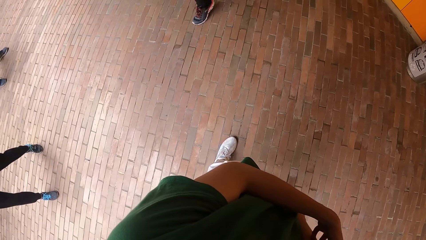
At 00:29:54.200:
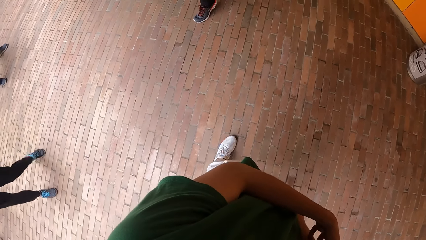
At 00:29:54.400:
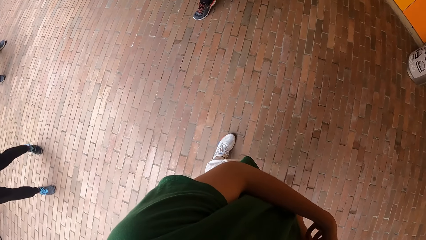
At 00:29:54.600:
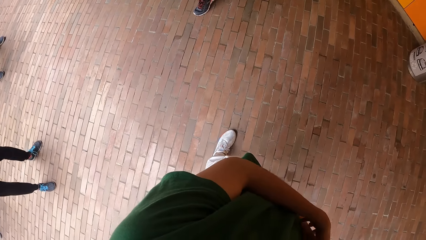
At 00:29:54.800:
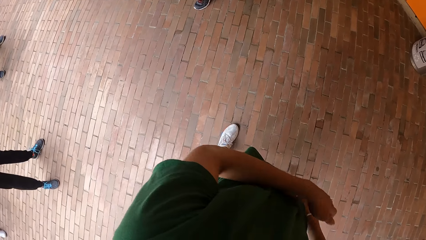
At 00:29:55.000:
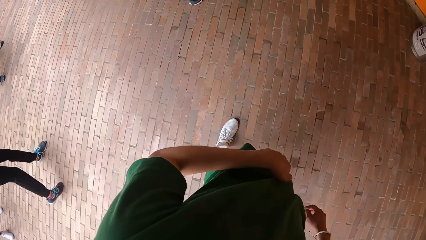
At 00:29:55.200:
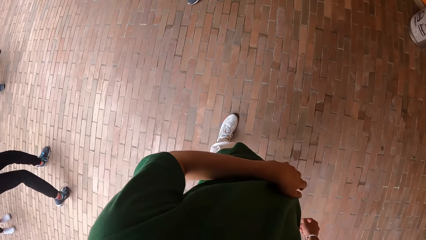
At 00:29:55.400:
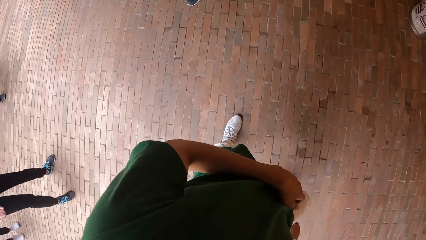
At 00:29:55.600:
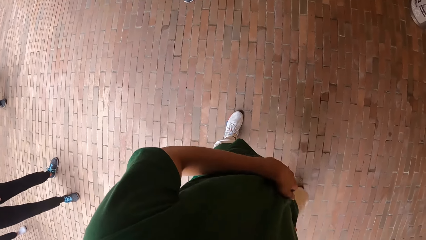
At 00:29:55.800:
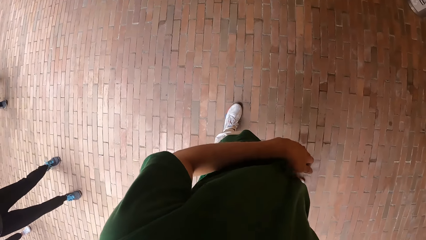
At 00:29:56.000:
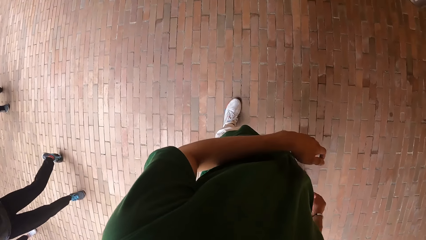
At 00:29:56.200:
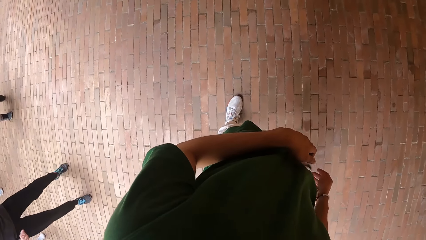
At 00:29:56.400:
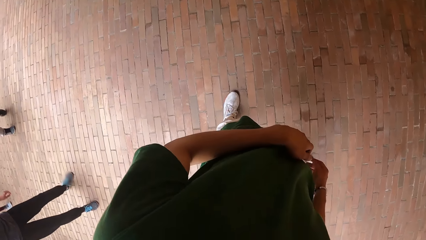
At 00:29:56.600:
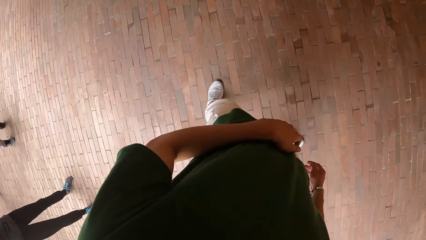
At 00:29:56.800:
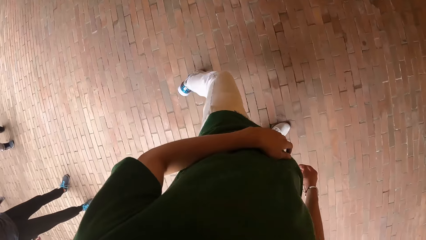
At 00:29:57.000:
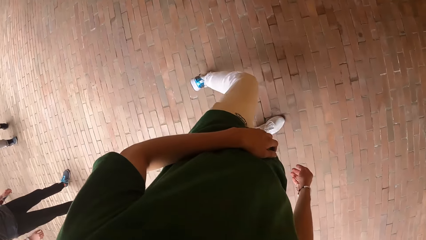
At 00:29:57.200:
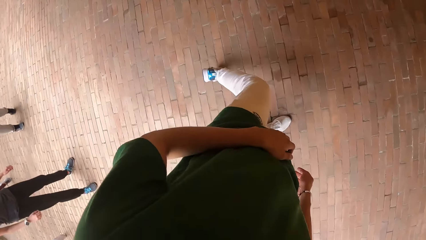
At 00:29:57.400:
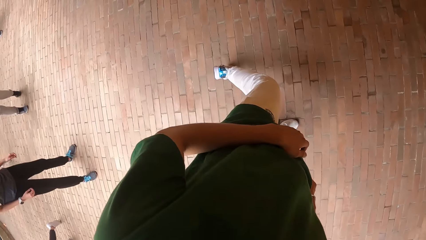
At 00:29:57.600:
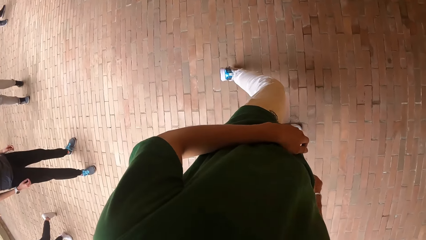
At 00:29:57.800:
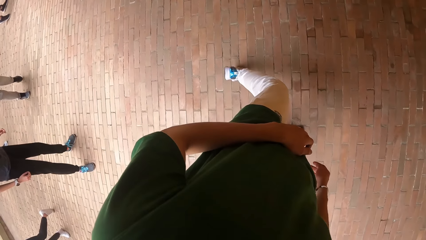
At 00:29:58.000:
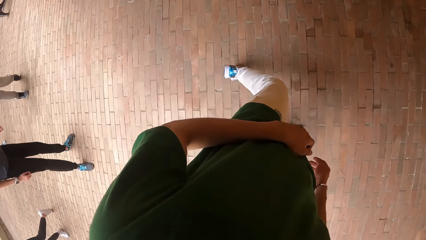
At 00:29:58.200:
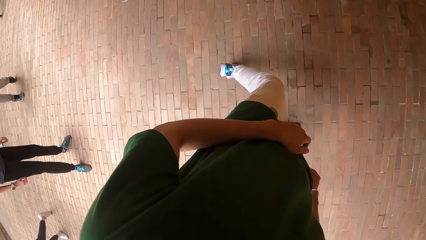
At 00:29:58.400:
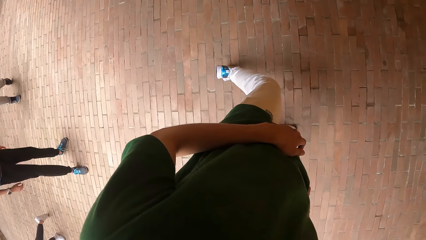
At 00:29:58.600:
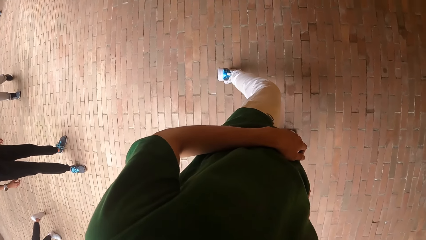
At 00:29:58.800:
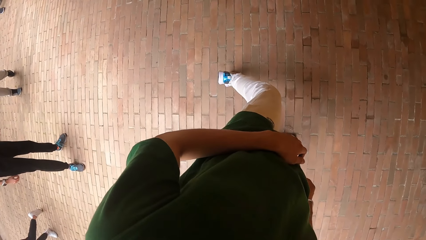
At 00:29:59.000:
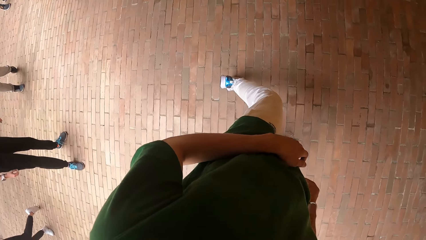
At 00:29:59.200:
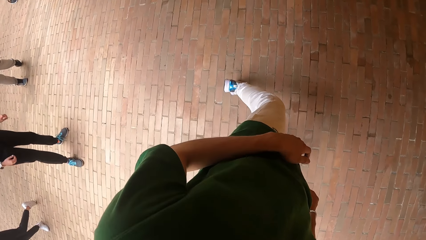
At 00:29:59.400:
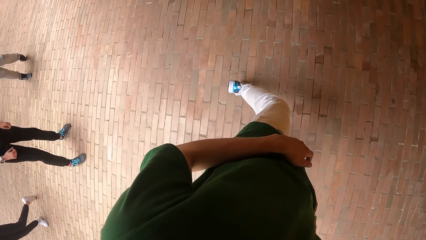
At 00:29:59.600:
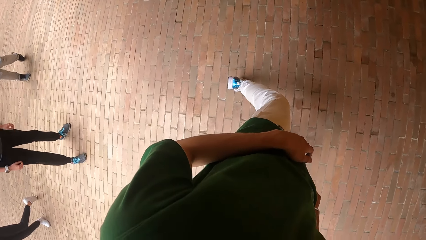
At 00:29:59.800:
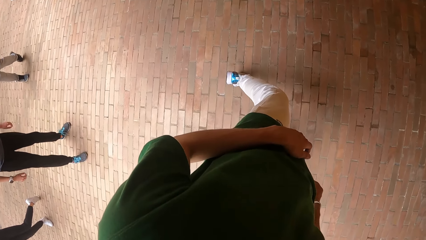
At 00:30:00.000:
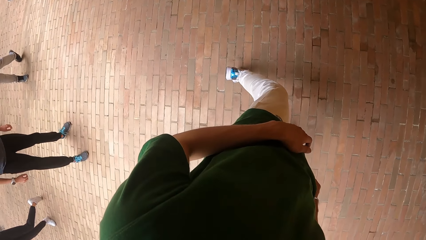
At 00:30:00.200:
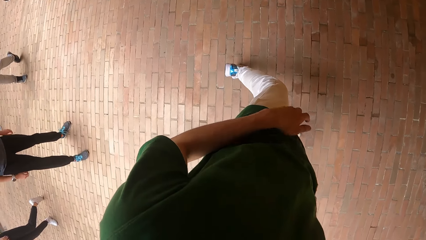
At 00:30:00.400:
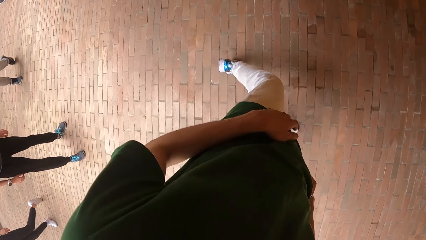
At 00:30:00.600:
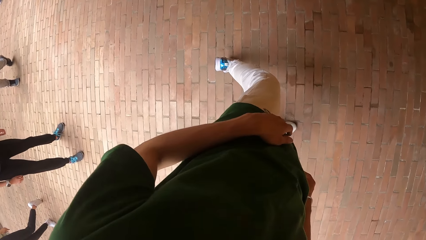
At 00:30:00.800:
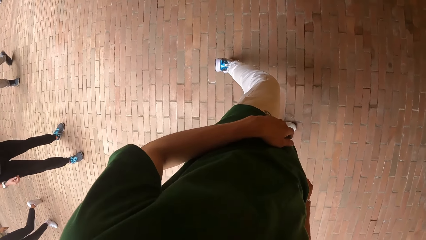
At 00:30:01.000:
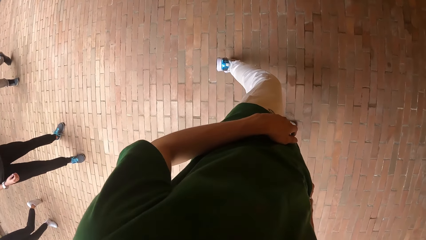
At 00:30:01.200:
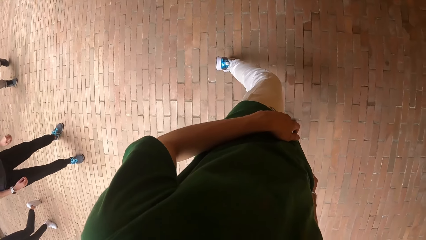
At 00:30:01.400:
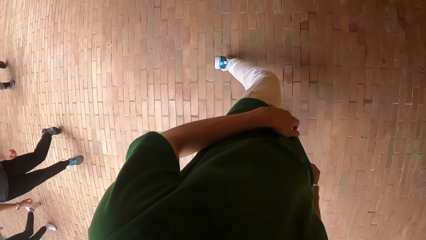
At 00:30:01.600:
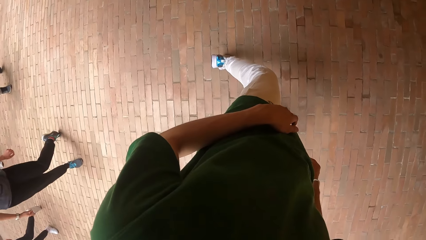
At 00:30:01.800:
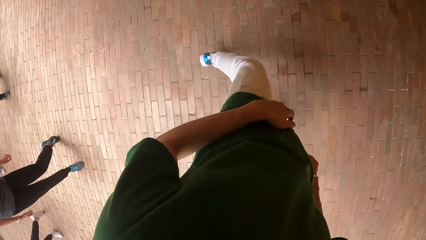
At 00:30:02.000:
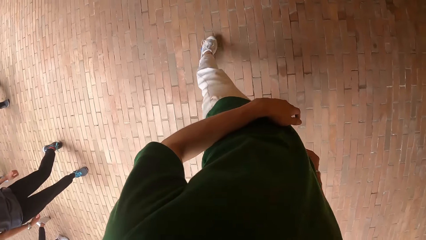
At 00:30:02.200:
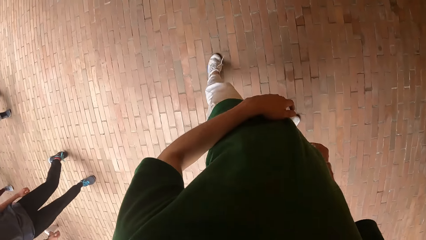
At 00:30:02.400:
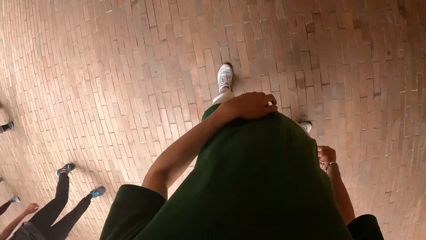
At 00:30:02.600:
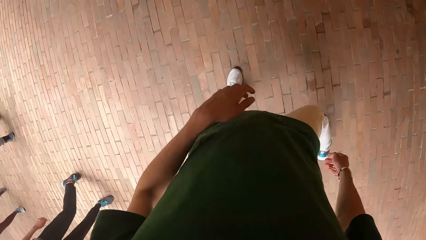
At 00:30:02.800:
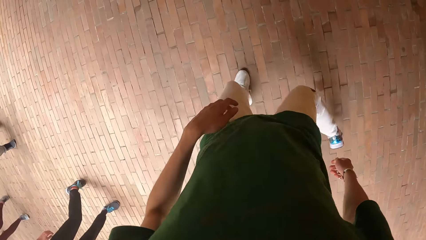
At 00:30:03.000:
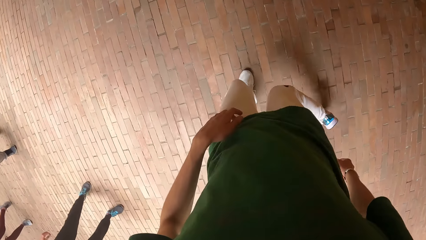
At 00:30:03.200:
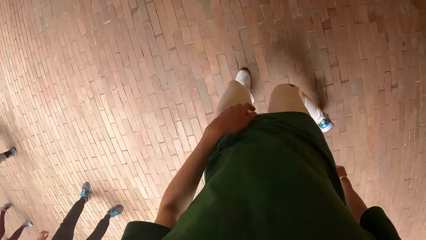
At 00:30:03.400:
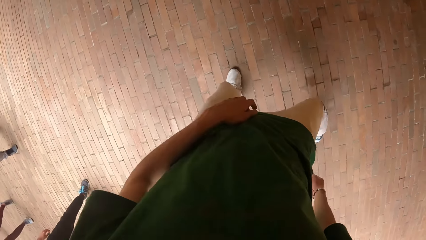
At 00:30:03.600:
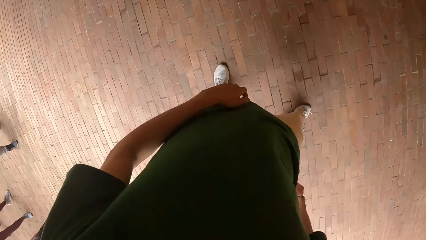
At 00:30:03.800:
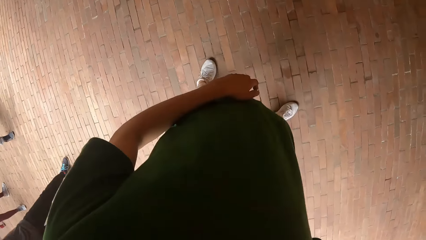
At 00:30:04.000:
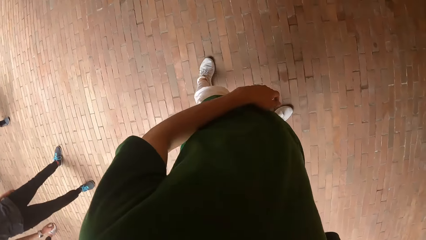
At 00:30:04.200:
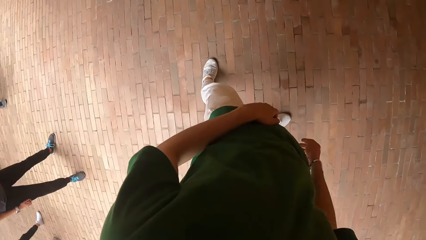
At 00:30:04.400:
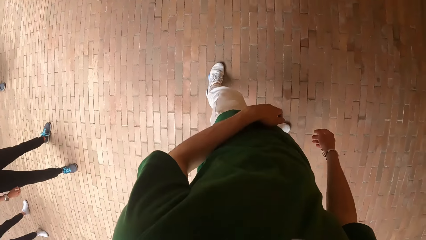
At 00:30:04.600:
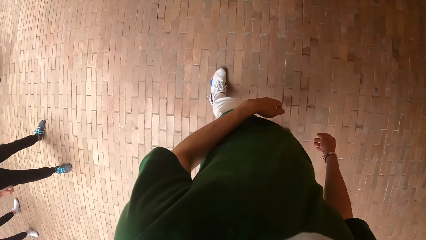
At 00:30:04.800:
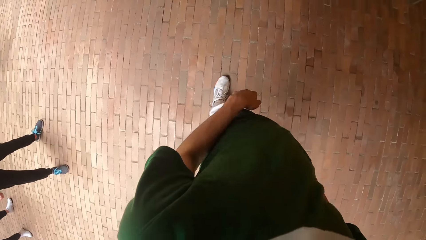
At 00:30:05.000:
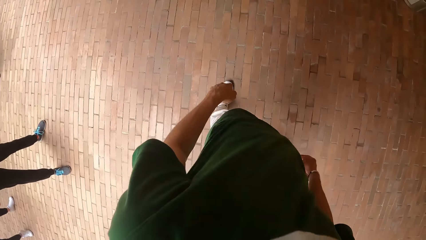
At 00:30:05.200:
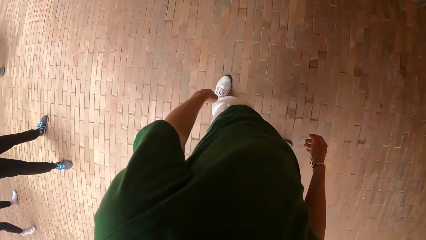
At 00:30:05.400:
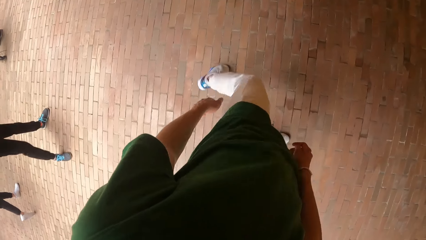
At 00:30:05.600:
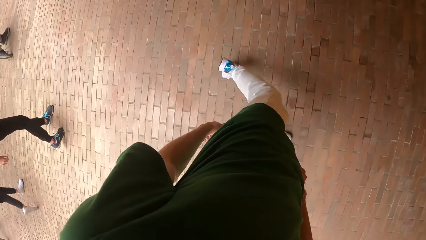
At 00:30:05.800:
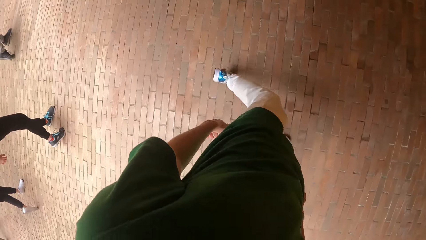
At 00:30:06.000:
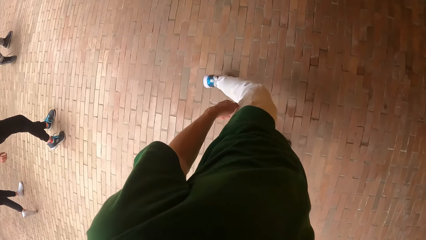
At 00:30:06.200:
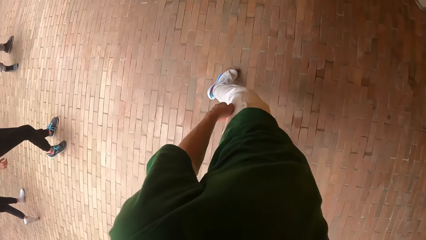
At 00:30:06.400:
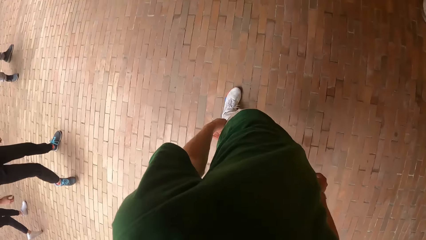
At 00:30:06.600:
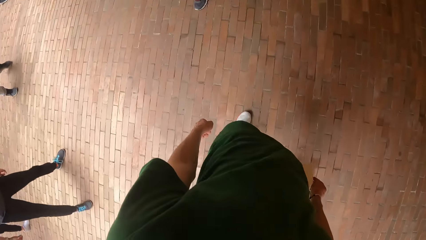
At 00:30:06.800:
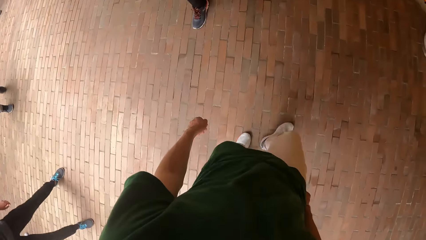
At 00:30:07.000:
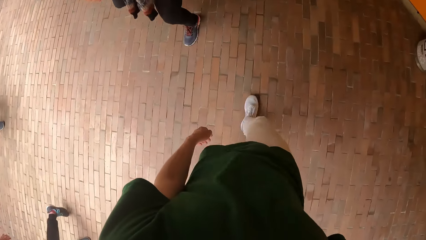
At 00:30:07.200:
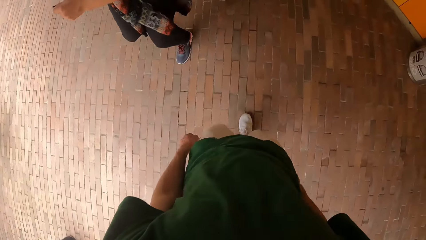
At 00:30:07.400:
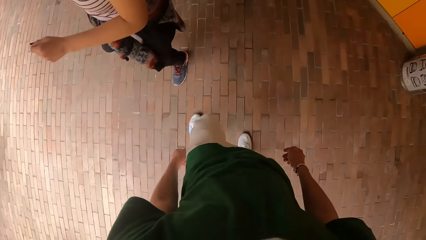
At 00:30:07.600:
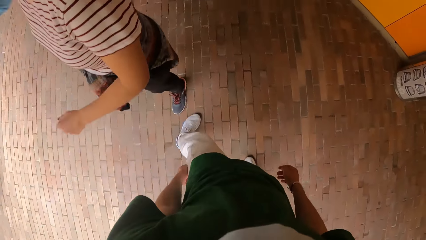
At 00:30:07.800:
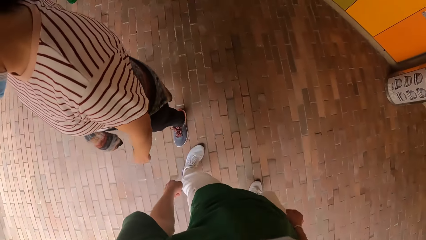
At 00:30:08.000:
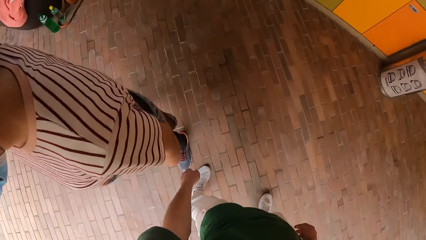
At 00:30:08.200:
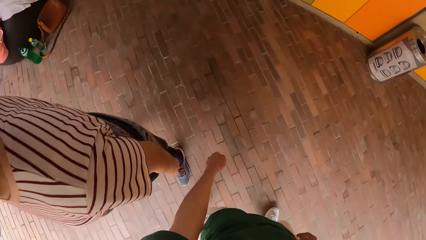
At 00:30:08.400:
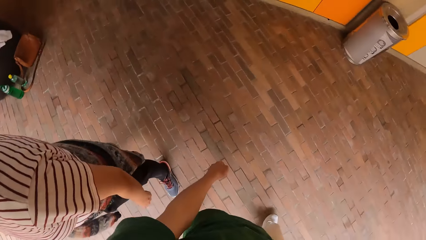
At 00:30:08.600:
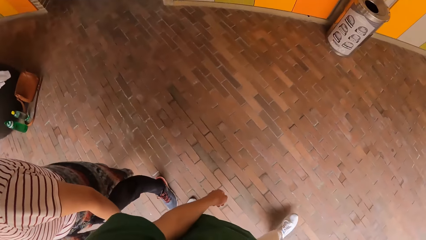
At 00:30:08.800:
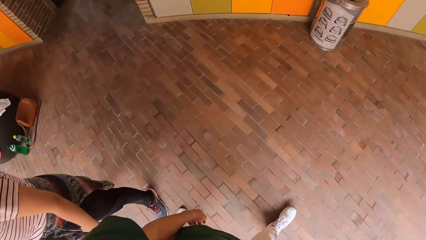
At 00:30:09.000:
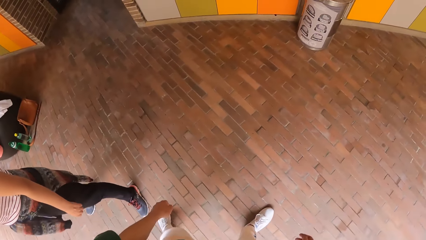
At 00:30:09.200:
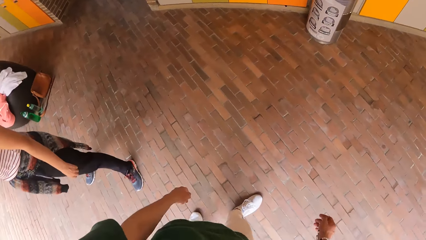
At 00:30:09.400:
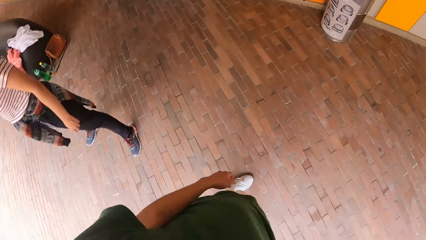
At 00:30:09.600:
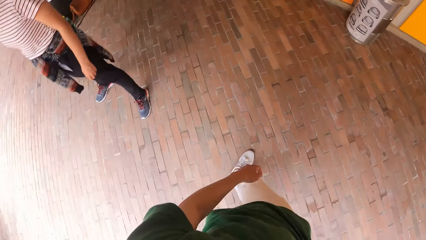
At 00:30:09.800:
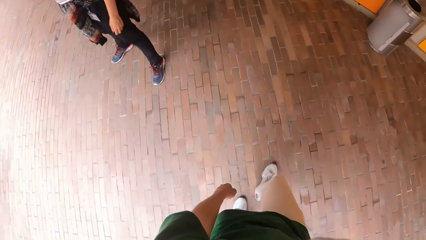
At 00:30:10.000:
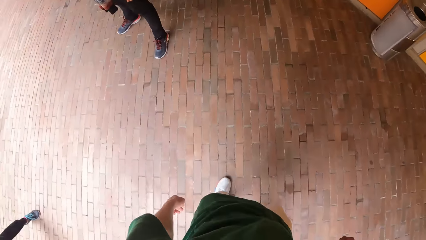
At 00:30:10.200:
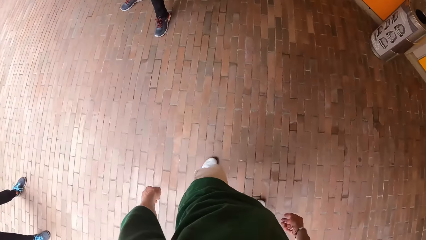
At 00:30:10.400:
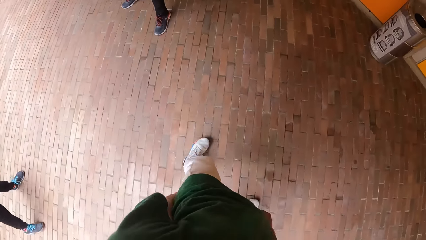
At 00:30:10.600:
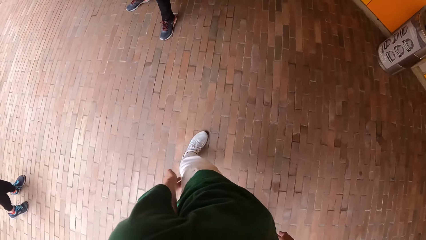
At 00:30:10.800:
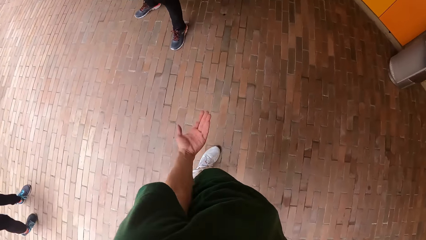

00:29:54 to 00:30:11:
The camera wearer dances. They walk.
